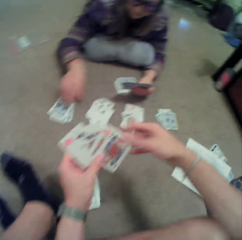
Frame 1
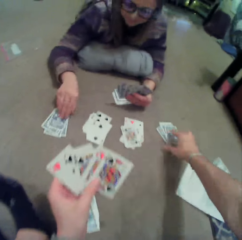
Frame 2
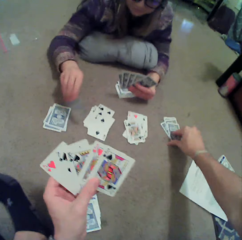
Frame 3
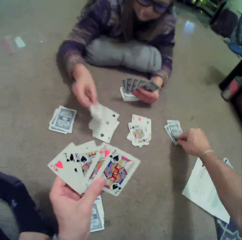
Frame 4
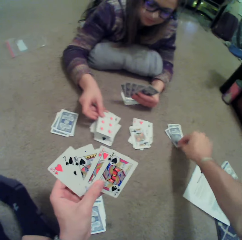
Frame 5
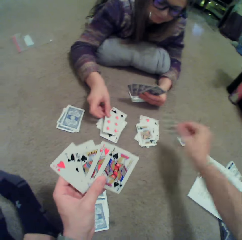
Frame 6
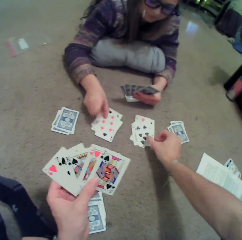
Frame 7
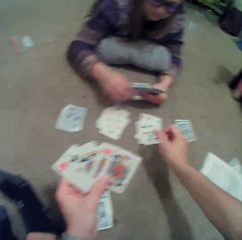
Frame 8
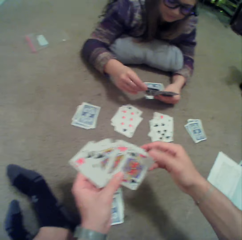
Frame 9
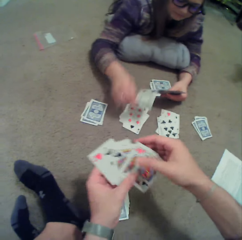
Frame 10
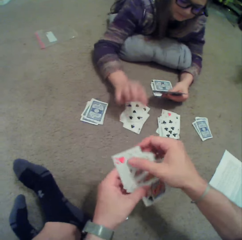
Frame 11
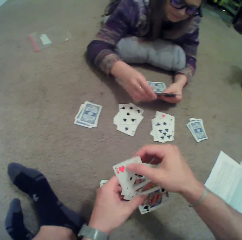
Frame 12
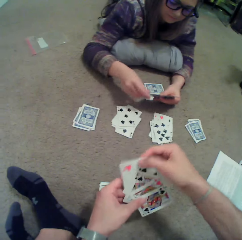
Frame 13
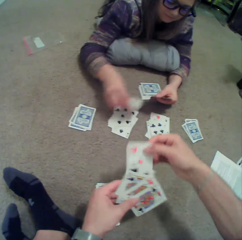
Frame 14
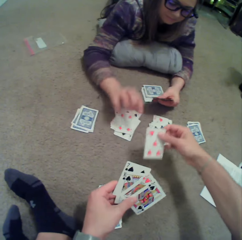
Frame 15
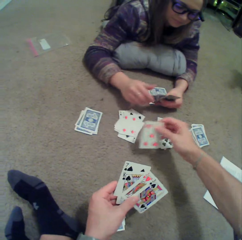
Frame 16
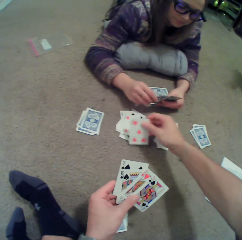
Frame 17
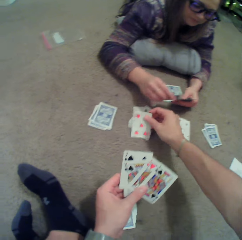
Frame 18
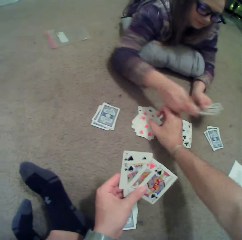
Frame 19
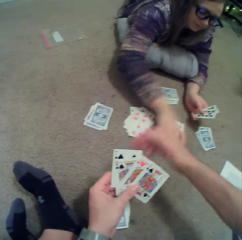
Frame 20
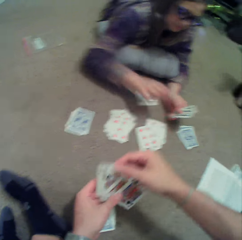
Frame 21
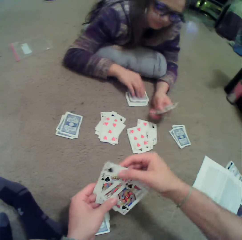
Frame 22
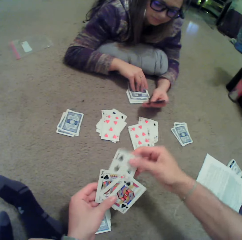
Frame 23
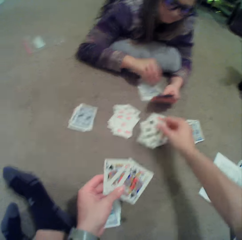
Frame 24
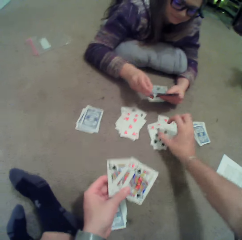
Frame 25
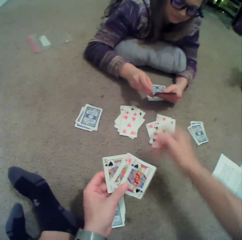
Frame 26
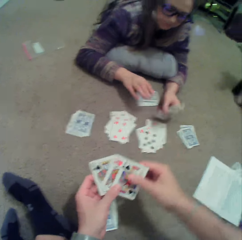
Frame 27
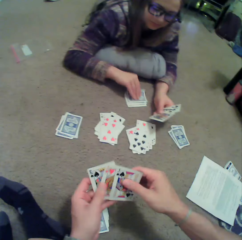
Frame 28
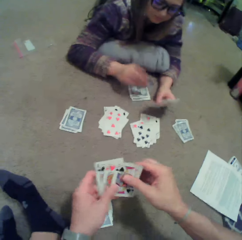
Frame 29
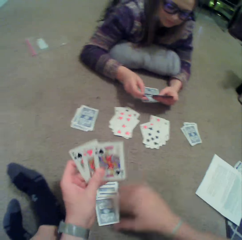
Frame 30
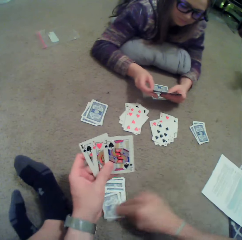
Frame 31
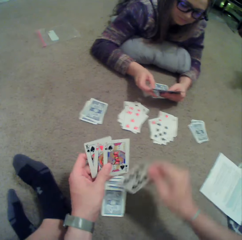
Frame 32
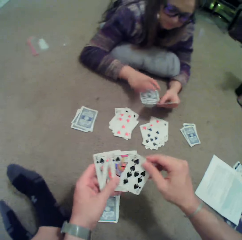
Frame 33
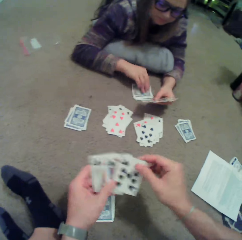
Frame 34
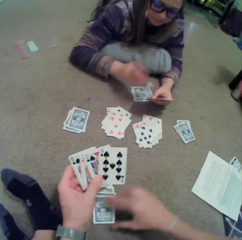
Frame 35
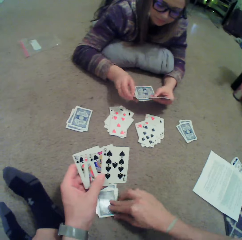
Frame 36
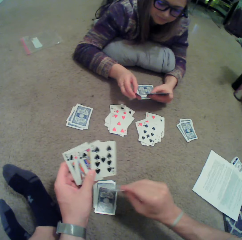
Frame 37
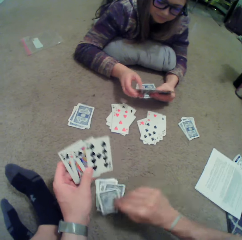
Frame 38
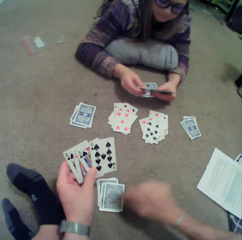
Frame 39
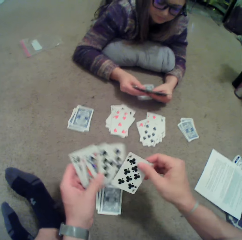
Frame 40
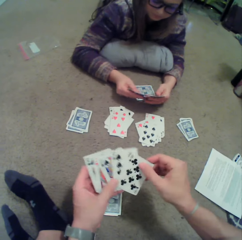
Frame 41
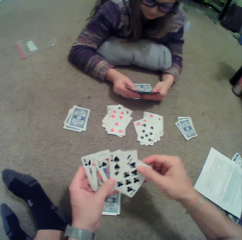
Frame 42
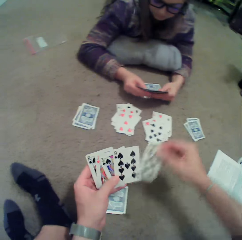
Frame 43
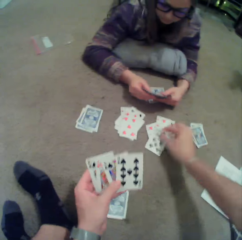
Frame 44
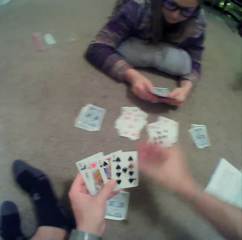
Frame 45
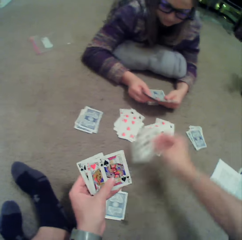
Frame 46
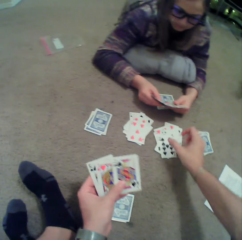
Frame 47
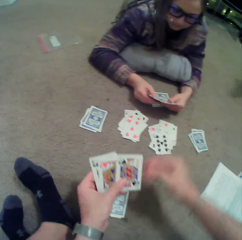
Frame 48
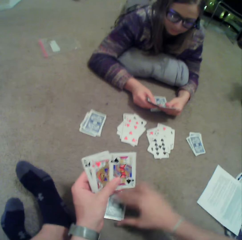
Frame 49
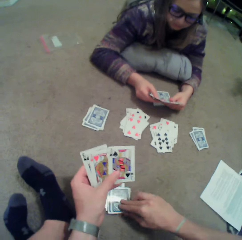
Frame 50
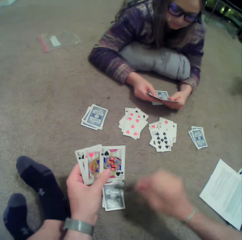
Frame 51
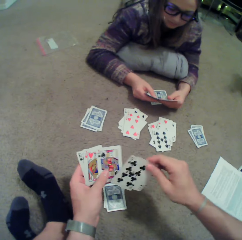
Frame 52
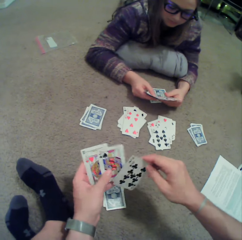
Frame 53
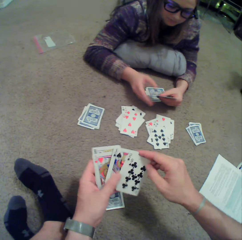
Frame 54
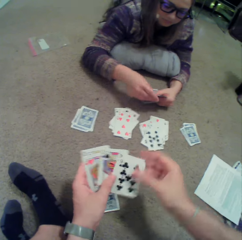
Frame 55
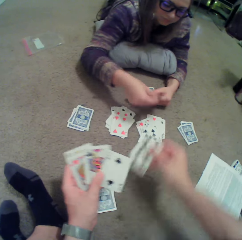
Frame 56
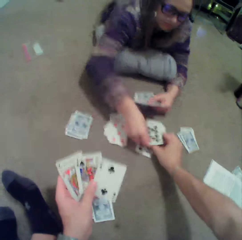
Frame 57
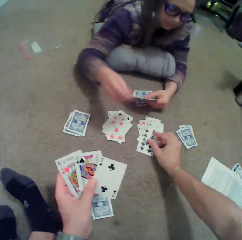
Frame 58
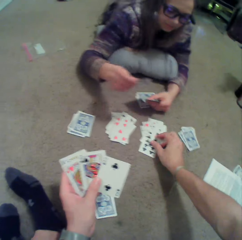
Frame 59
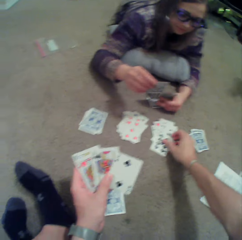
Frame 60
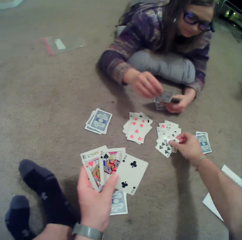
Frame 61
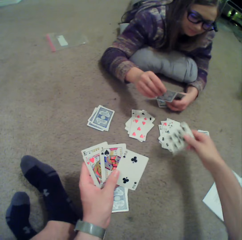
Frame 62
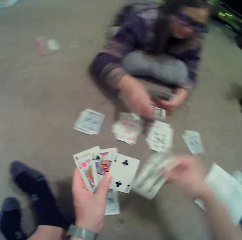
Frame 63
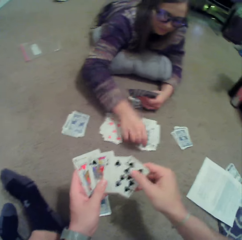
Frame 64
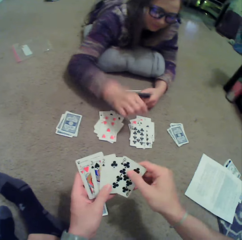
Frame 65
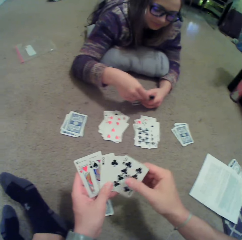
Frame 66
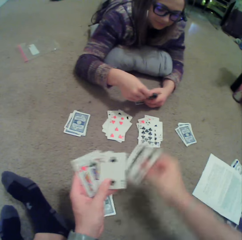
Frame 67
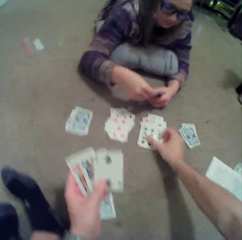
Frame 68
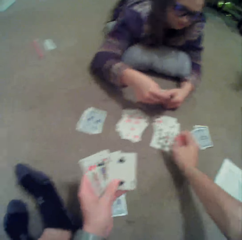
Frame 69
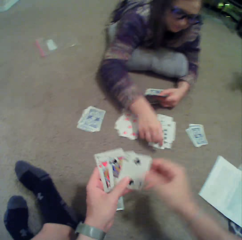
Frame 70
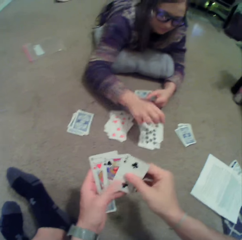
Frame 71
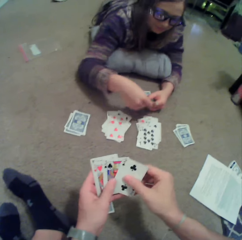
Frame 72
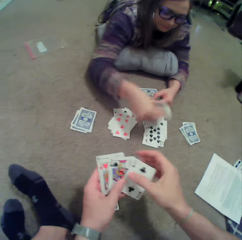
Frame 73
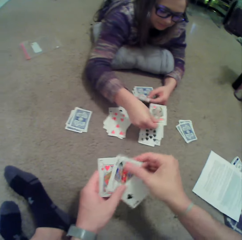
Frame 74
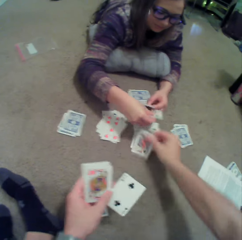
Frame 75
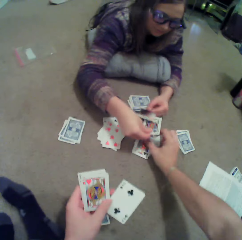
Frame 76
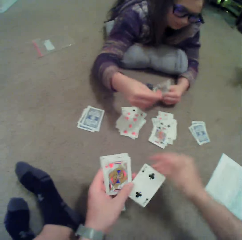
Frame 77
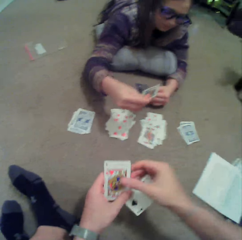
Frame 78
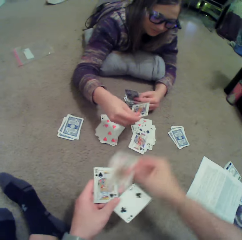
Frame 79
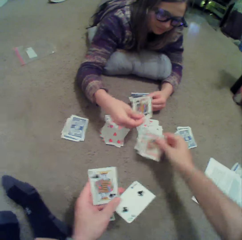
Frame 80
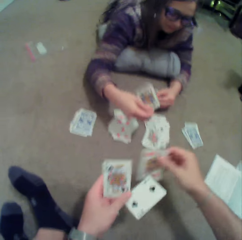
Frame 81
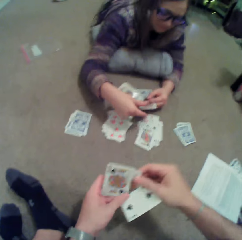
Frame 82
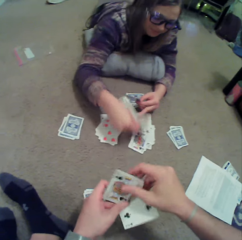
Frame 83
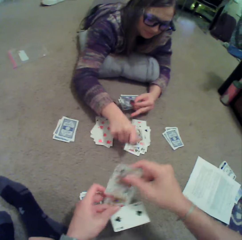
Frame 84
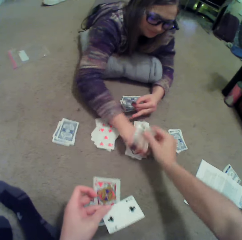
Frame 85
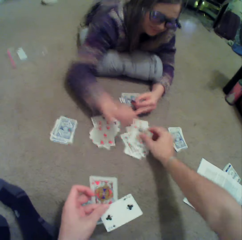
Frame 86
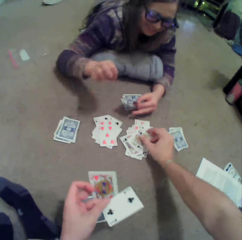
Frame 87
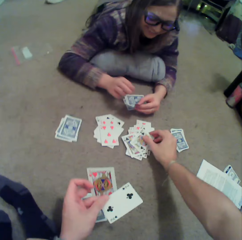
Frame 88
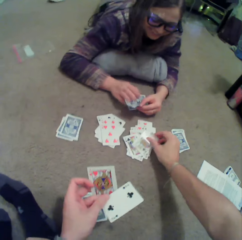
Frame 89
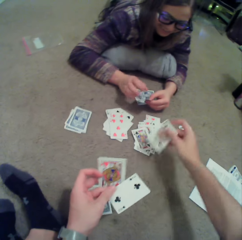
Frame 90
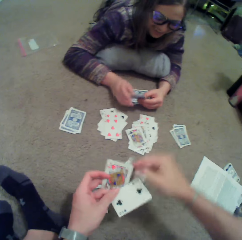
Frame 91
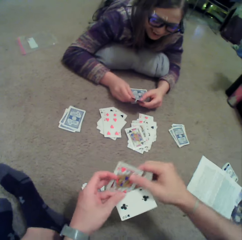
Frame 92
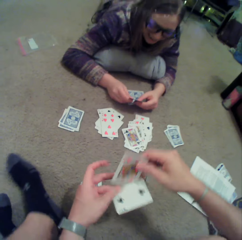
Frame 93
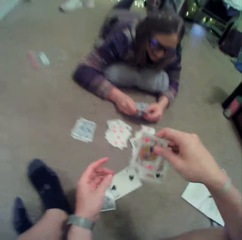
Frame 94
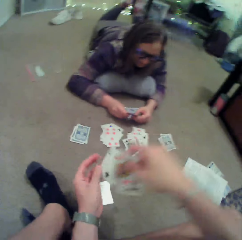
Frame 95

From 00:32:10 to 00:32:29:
The lady picks up a card on the floor. The camera wearer picks up a card on the floor. The lady puts a card on the floor. The camera wearer puts a card on the floor. The lady puts a card on the floor. She does so again. The camera wearer puts a card on the floor. The lady puts a card on the floor. The camera wearer puts a card on the floor. They pick up a card on the floor. They put a card on the floor repeatedly. They pick up a card on the floor and put a card on the floor. The lady puts a card on the floor. The camera wearer puts a card on the floor. The lady puts a card on the floor. The camera wearer puts a card on the floor. The lady puts a card on the floor. The camera wearer puts a card on the floor.

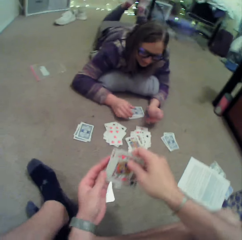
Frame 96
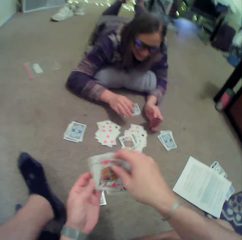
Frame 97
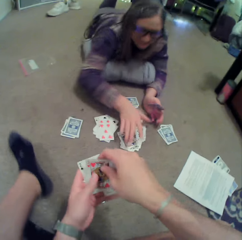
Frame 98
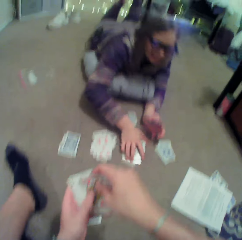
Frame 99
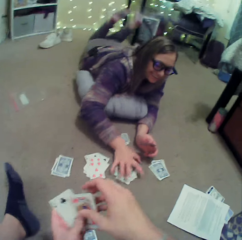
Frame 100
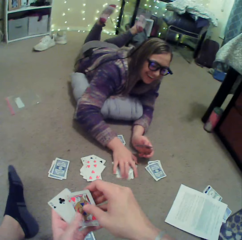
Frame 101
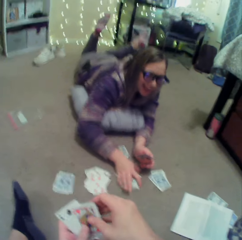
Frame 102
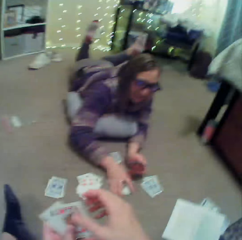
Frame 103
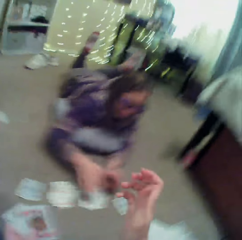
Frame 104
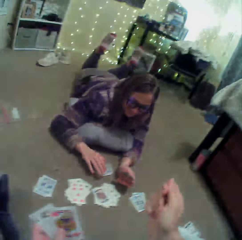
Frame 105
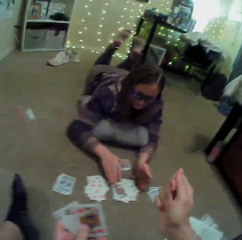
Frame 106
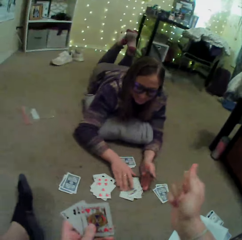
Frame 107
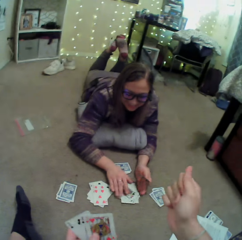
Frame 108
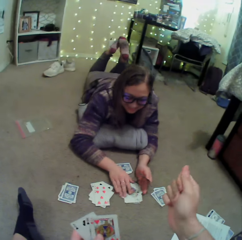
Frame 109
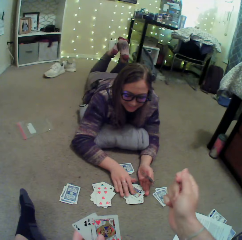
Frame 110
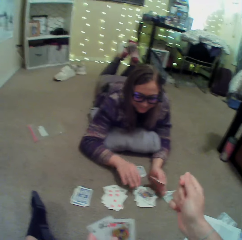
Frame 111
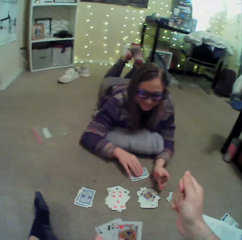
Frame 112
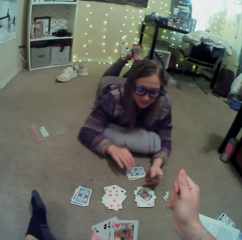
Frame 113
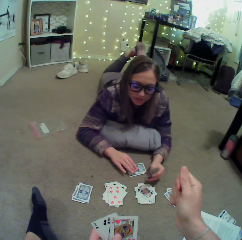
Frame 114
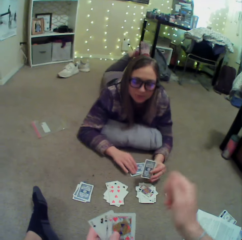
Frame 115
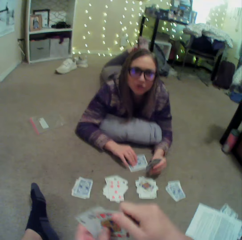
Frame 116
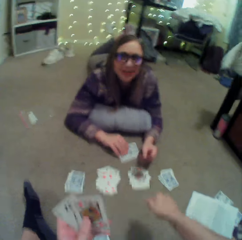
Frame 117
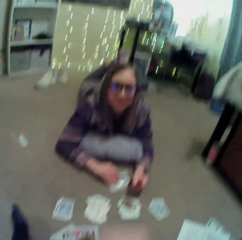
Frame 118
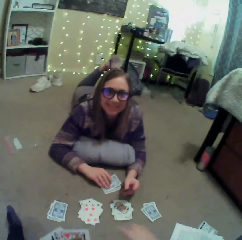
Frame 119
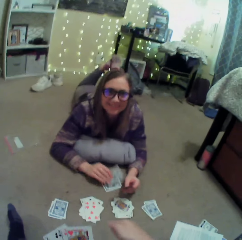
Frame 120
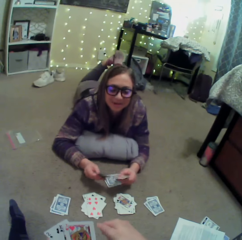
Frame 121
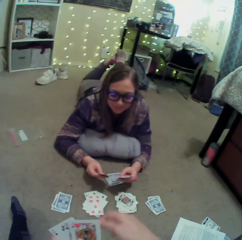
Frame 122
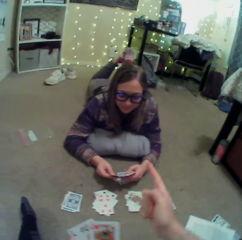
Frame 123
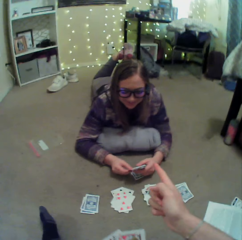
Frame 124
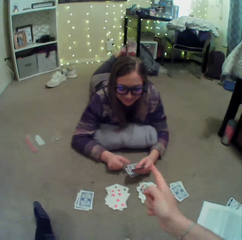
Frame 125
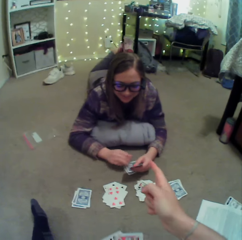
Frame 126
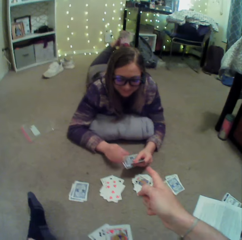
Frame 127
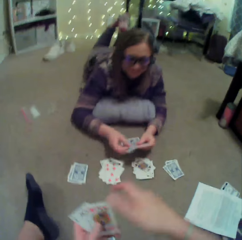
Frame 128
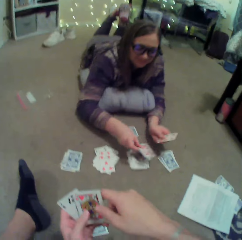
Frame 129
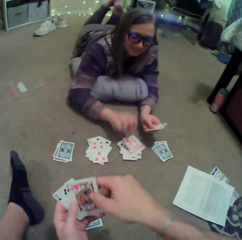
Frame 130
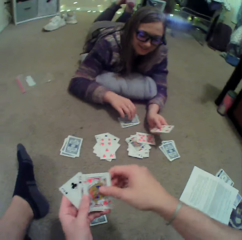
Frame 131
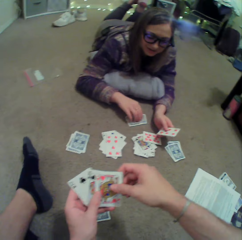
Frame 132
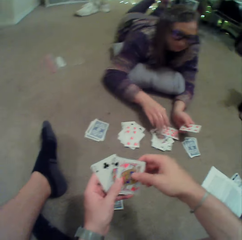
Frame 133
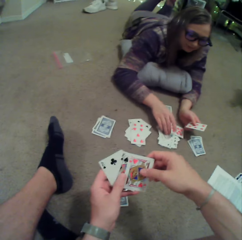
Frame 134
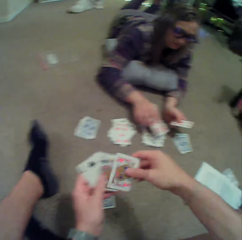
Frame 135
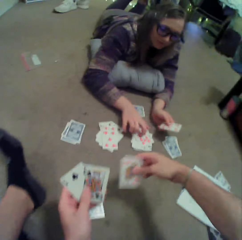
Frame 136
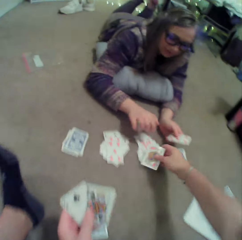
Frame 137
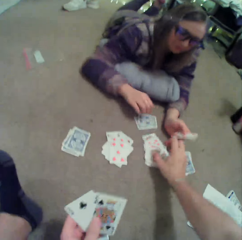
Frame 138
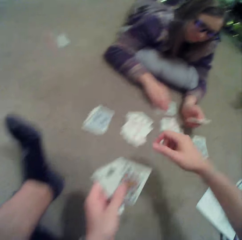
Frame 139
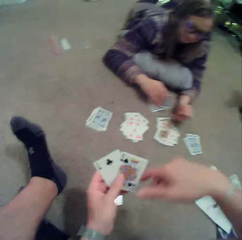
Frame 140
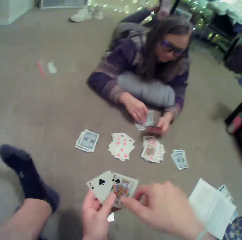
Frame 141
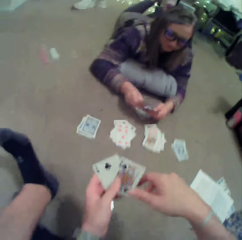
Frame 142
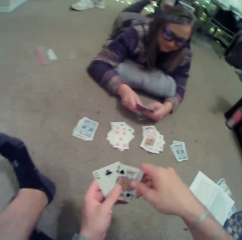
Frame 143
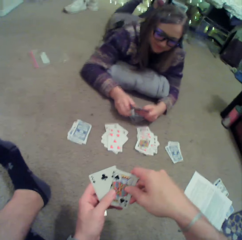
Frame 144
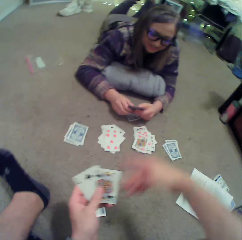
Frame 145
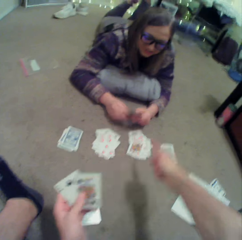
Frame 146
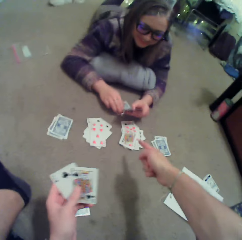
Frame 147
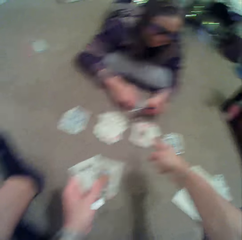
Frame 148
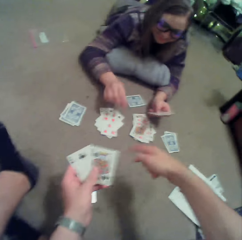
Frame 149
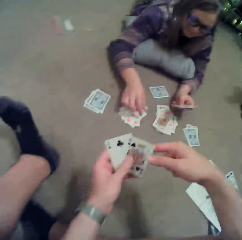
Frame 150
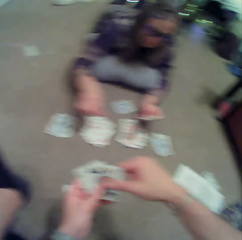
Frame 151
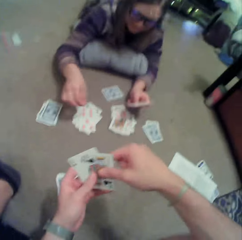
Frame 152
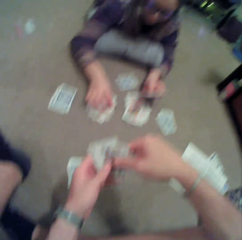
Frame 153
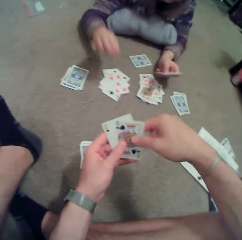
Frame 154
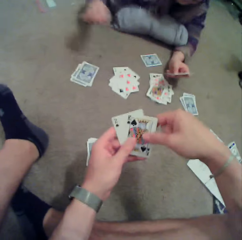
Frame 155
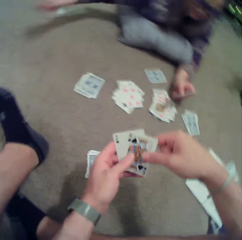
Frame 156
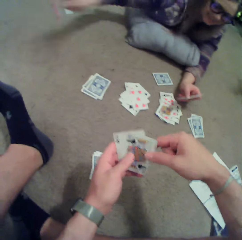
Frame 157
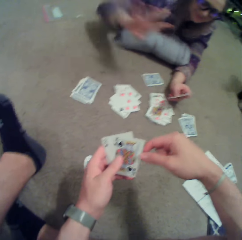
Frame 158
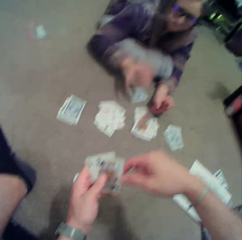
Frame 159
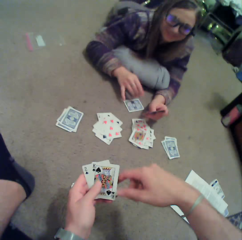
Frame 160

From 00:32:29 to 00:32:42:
The camera wearer arranges cards. A person touches the cards on the floor. The camera wearer sways a hand. They interact with the person. The person puts a card on the floor. The camera wearer puts a card on the floor. They point at a card on the floor. The person puts a card on the floor.
